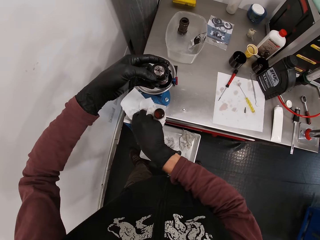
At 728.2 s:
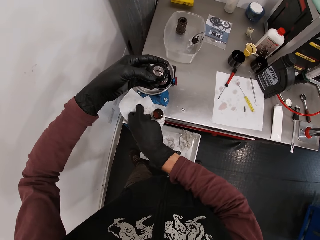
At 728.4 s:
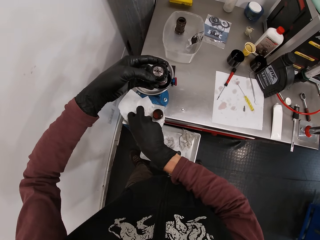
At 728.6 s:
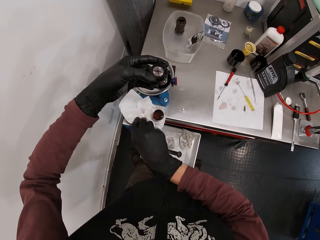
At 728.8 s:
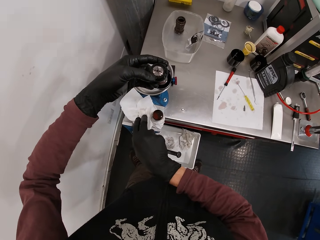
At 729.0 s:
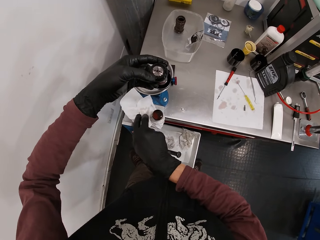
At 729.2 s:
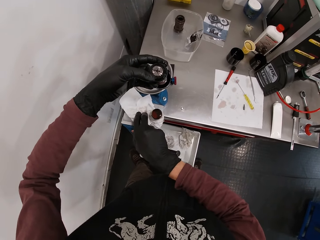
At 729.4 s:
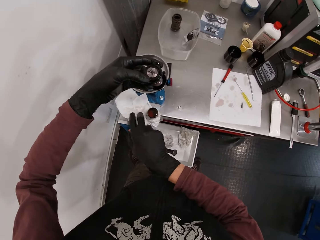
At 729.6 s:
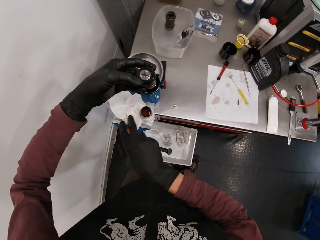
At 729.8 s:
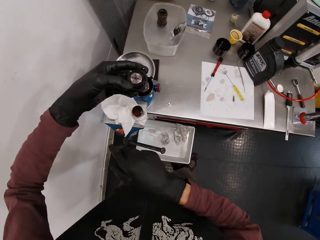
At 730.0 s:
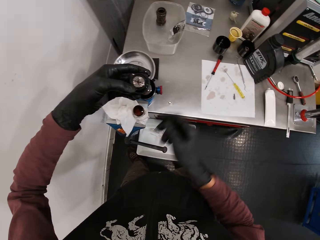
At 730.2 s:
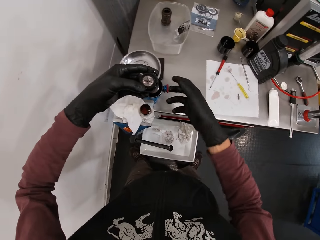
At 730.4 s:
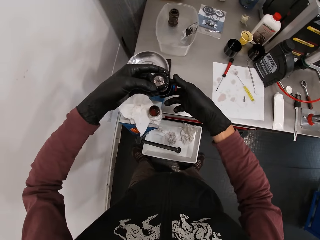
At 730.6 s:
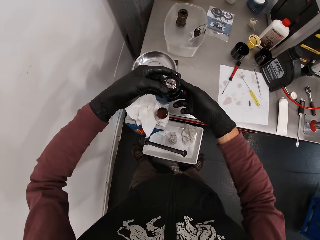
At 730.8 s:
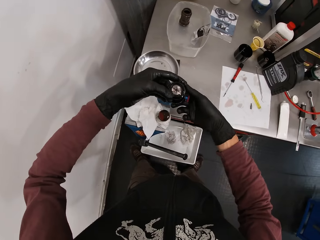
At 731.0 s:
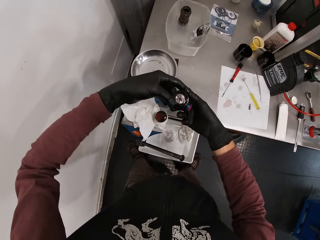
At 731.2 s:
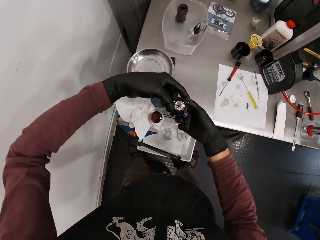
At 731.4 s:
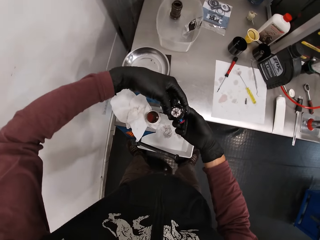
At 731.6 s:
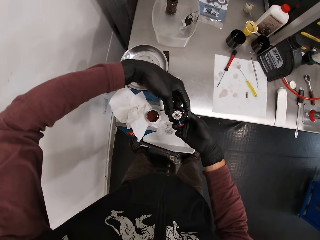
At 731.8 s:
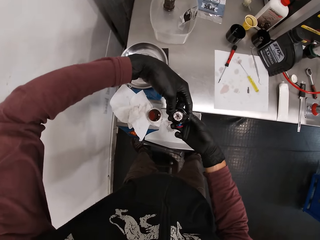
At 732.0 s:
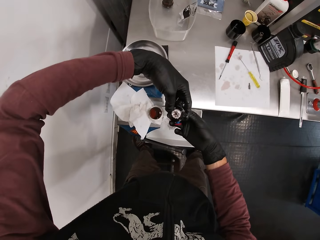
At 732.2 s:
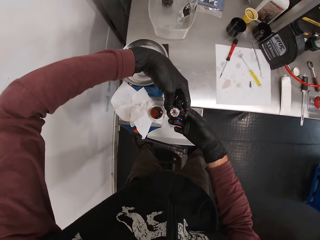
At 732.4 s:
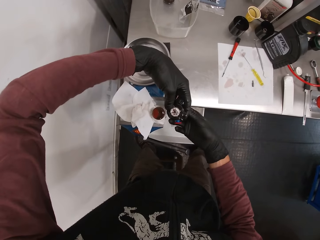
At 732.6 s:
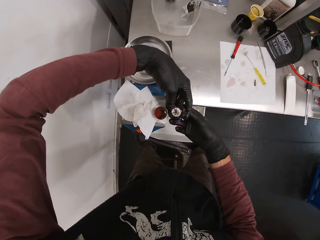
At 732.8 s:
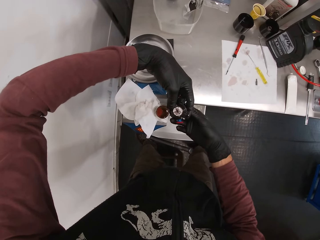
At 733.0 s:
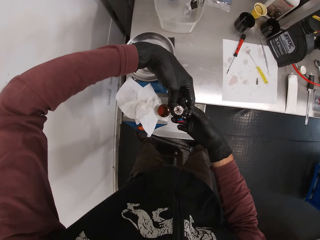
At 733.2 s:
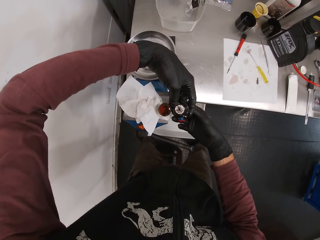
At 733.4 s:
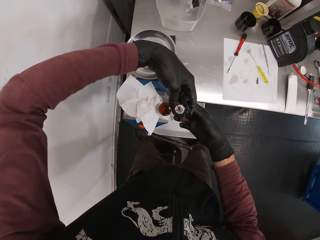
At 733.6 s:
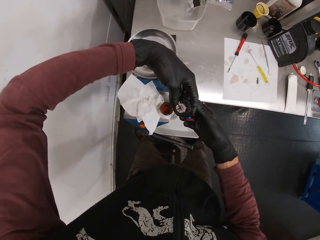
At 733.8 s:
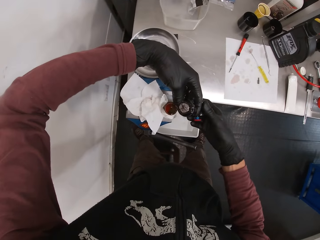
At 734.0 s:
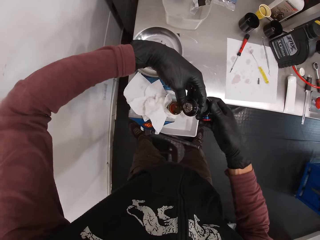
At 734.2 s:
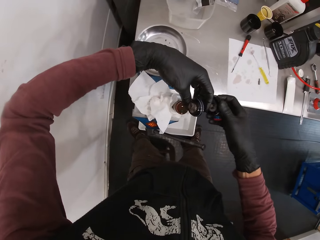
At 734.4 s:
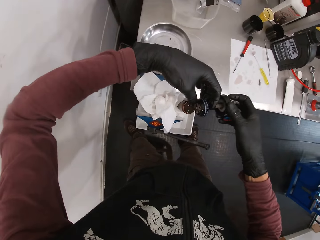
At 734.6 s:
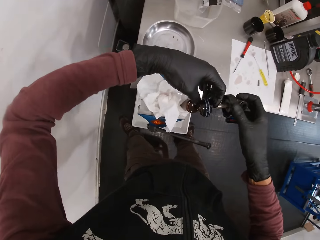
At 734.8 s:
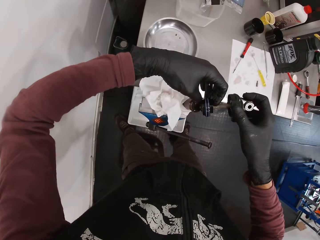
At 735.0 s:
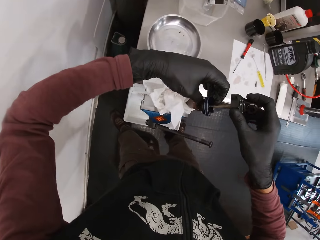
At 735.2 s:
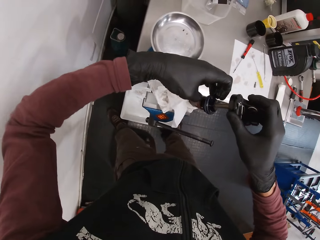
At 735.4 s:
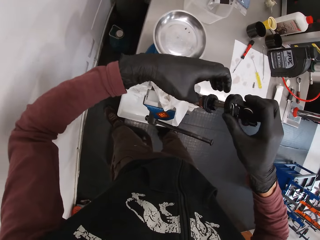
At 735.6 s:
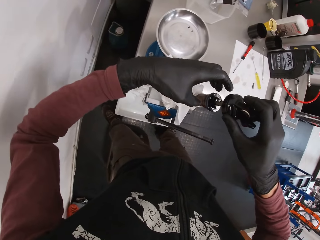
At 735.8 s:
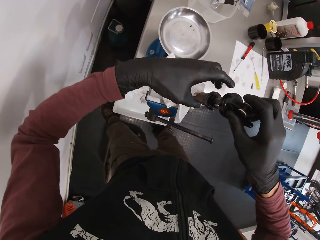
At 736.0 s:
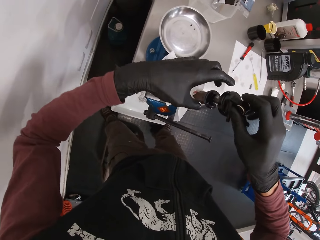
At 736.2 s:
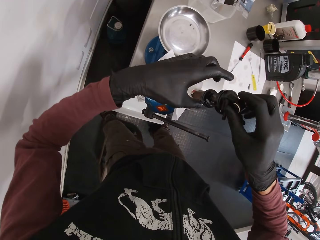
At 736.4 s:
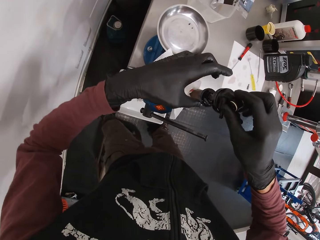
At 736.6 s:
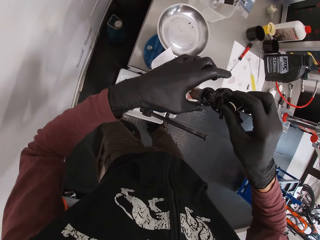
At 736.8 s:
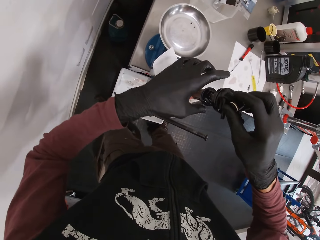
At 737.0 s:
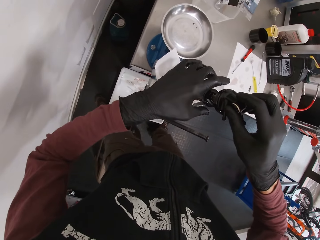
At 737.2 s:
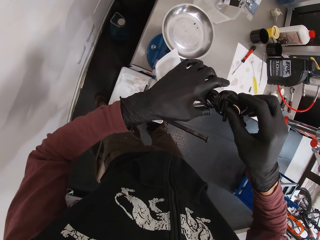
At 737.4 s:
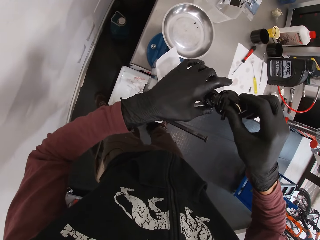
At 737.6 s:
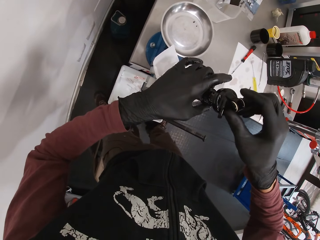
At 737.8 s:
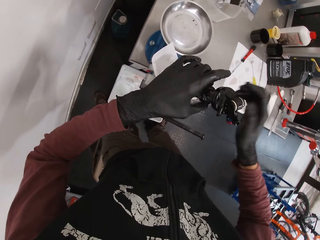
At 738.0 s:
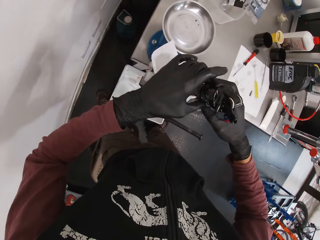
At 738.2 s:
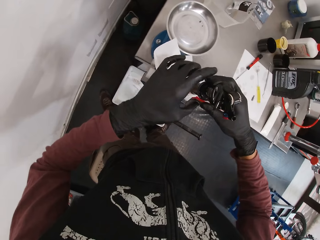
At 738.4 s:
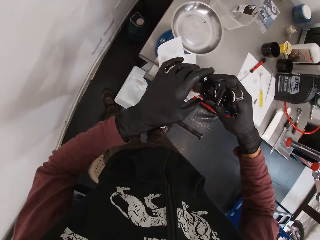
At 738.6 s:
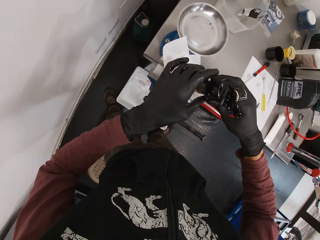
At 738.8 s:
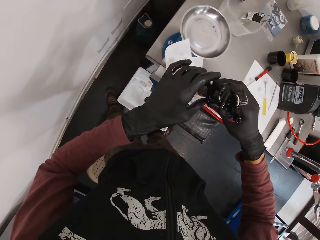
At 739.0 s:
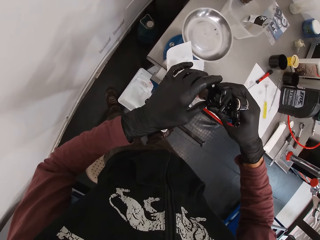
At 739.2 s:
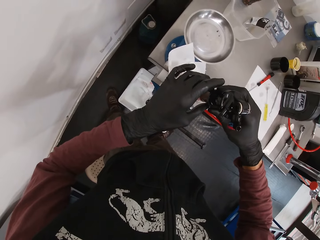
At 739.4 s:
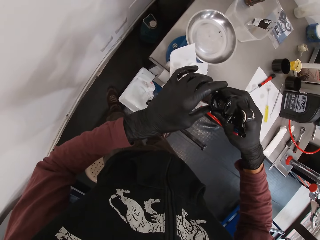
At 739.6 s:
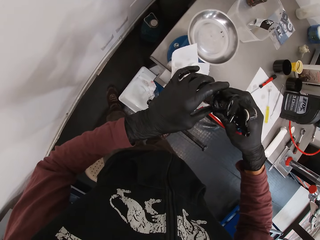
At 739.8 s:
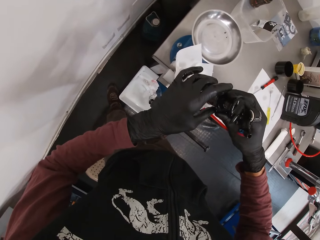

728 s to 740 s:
The camera wearer places the paper towel in his right hand into the work bench vice. He fixes the valve in his right hand into the funnel in the work bench vice.

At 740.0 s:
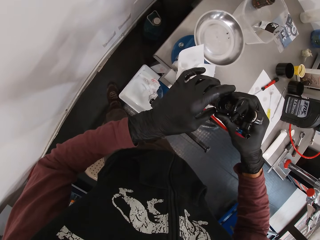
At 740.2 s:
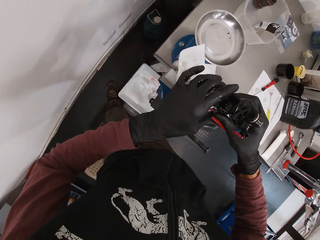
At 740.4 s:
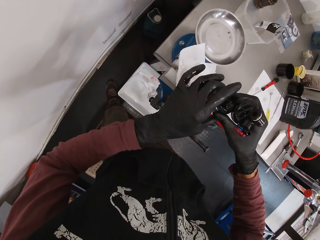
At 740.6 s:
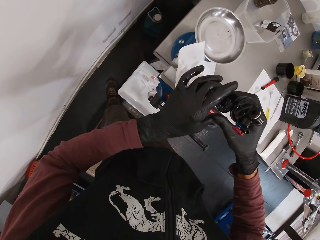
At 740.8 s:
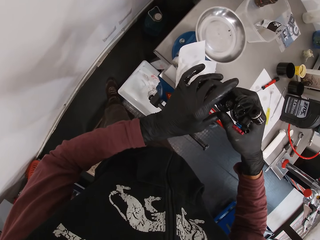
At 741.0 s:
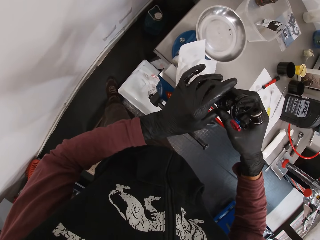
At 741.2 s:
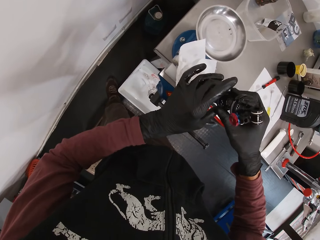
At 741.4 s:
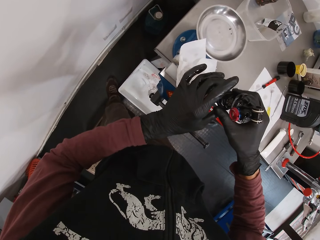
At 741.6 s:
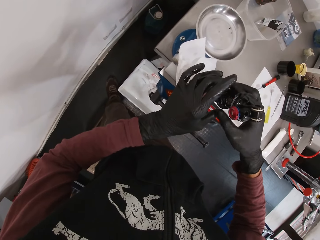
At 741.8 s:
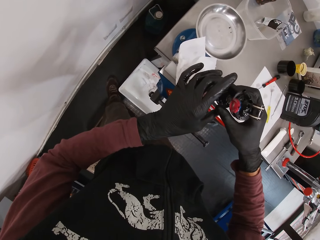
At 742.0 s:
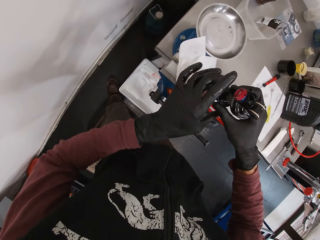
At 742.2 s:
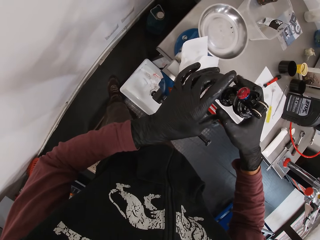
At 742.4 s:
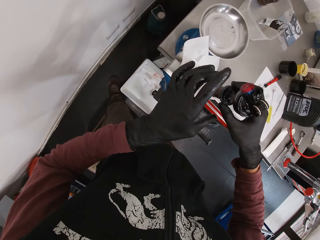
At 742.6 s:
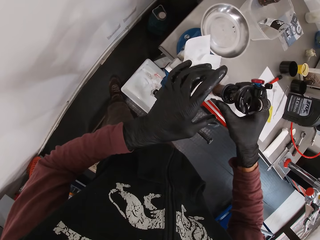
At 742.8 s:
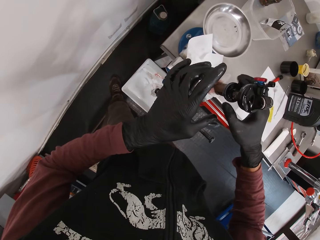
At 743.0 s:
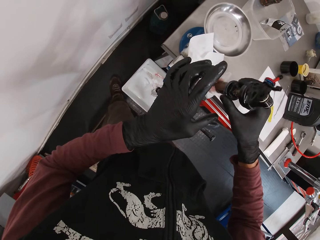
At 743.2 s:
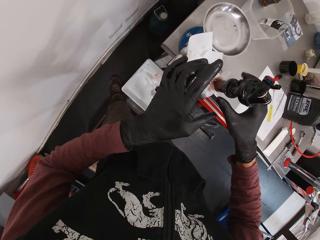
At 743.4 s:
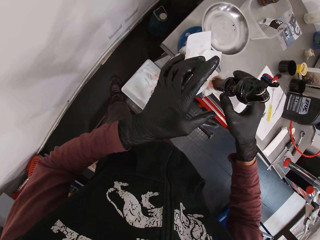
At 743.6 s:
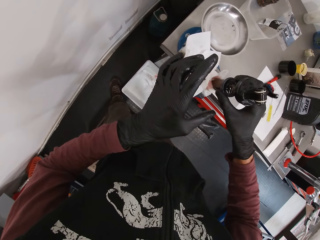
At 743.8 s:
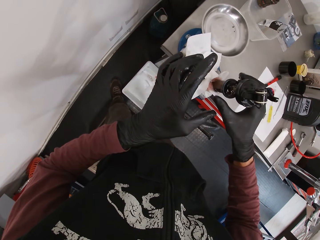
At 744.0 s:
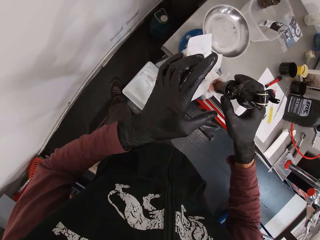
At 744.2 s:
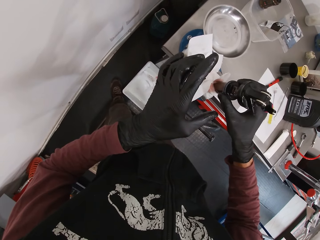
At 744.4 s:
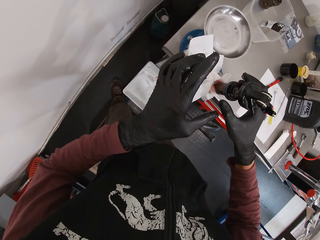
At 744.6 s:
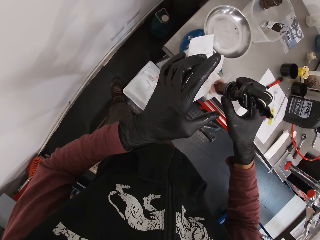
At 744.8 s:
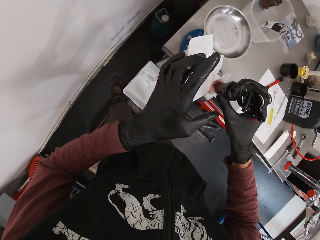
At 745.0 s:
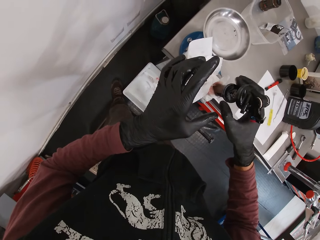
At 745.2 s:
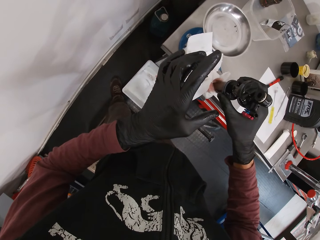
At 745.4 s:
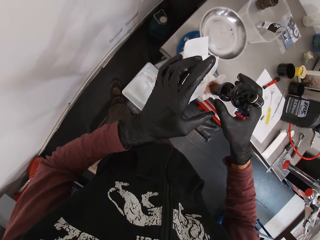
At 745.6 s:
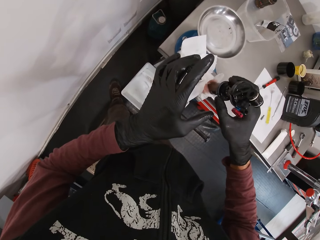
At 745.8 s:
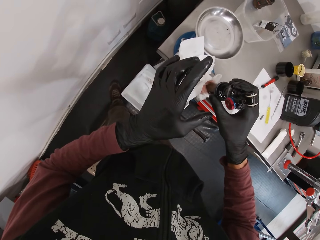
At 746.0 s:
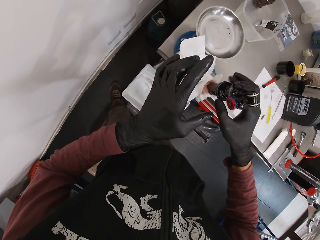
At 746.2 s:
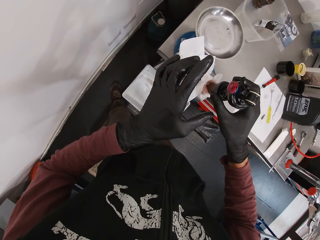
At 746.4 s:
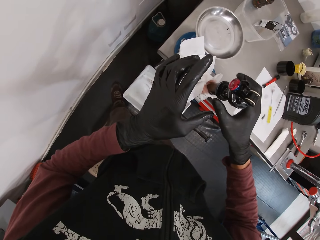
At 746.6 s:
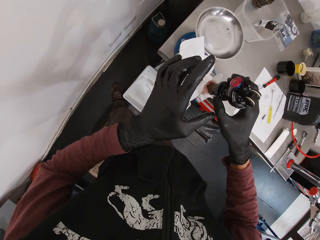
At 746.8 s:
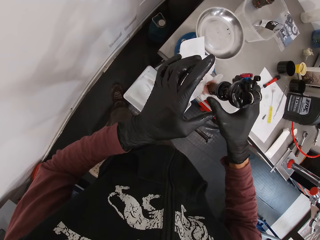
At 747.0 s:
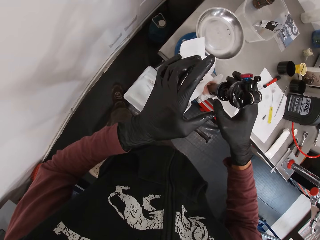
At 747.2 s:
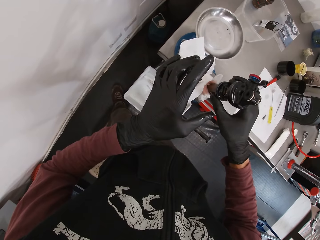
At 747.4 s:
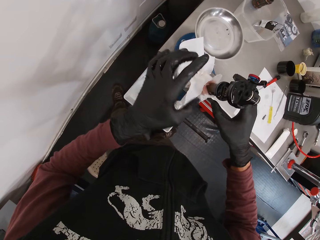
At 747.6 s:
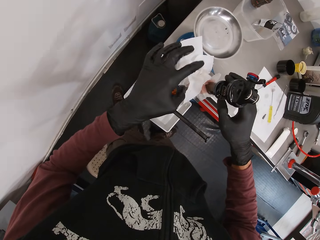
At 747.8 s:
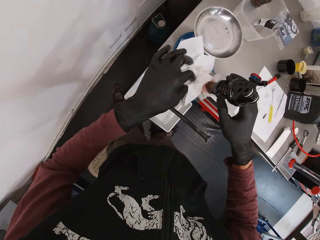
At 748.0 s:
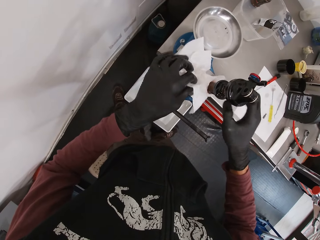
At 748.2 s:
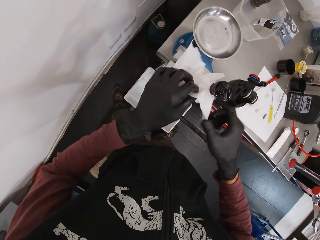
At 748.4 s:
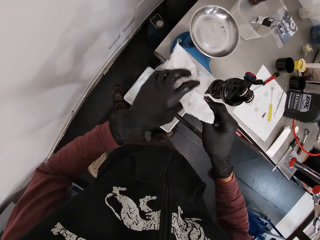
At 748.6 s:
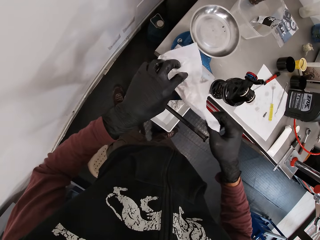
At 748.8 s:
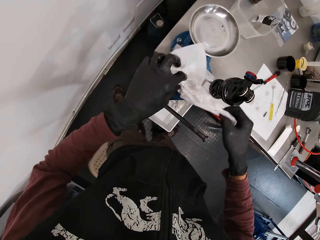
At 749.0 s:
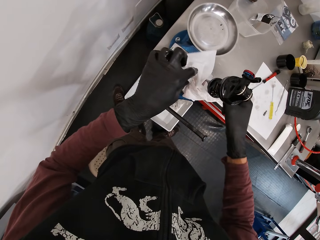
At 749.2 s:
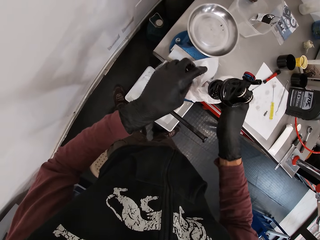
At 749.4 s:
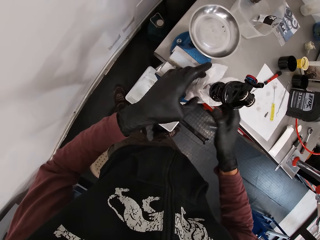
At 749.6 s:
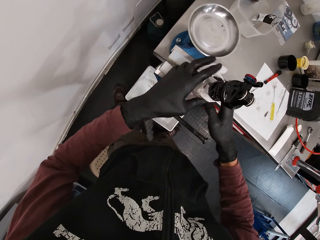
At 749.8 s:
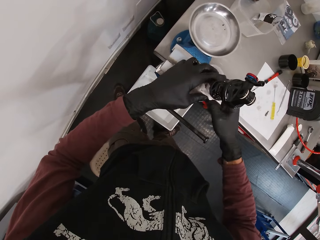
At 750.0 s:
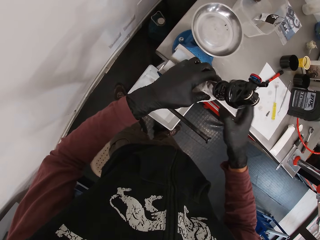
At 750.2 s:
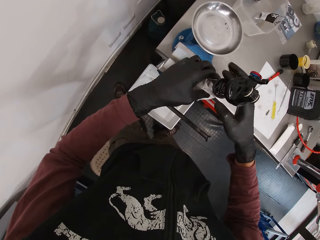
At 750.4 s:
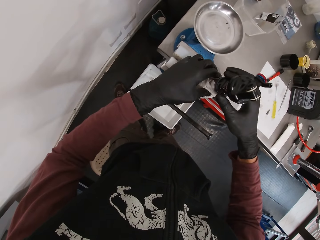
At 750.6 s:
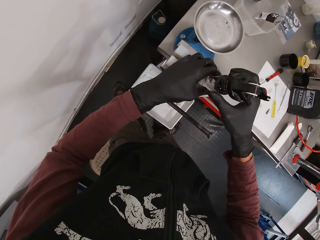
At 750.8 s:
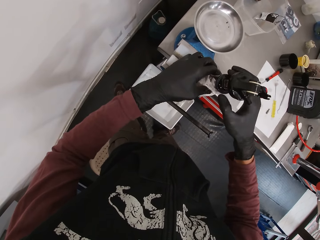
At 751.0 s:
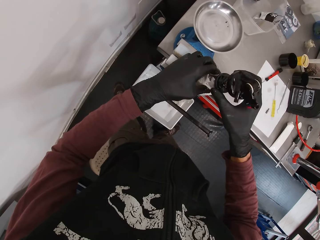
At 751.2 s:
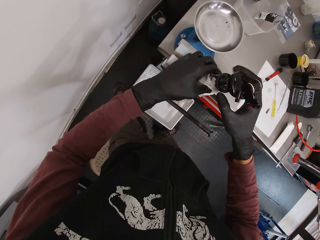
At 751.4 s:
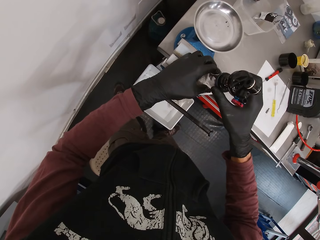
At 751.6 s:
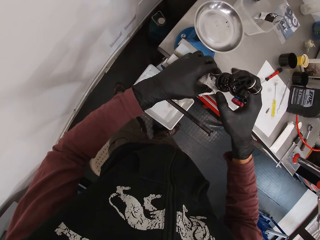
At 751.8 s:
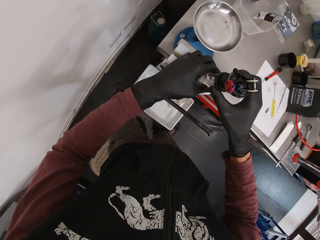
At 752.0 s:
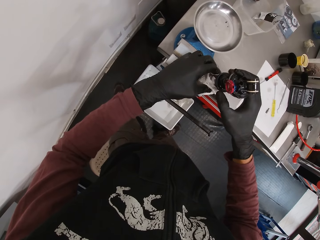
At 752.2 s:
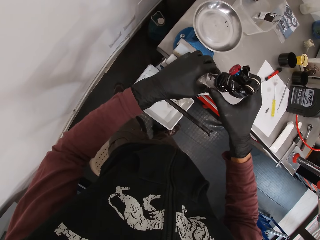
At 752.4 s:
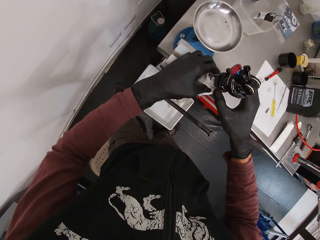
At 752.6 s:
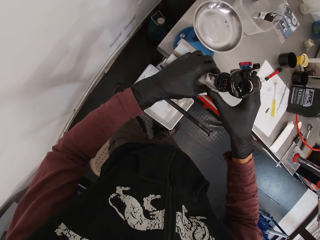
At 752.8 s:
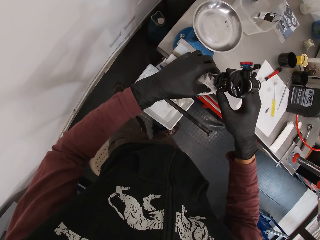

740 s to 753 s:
The camera wearer tightens the knob of the weighing scale. He picks up the paper towel from the work bench vice with his left hand. He wraps the funnel in the work bench vice with the paper towel in both his hands. He tightens the valve into the funnel in the work bench vice with his right hand.
